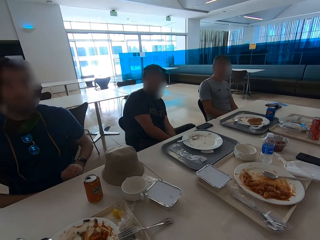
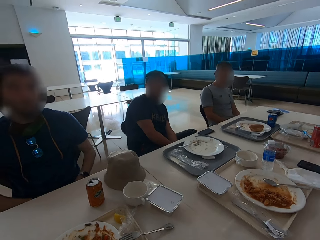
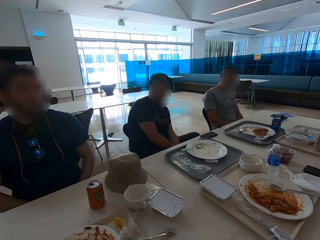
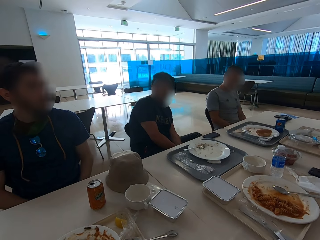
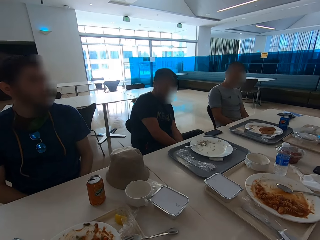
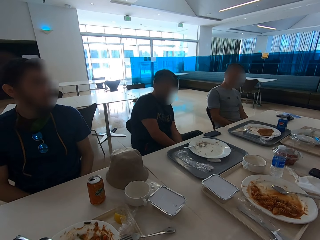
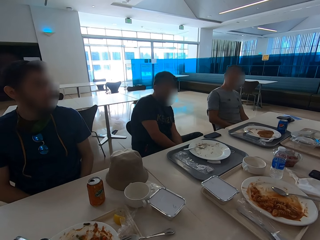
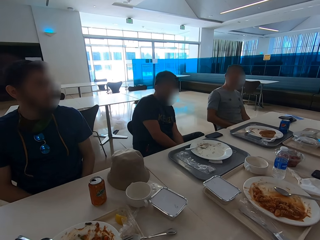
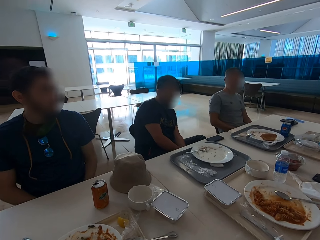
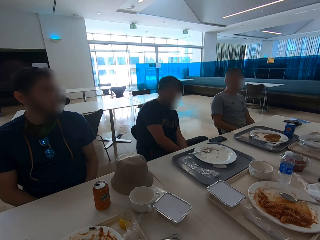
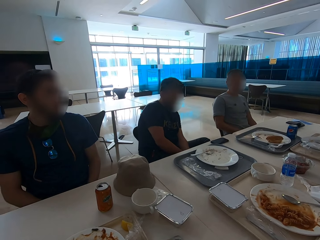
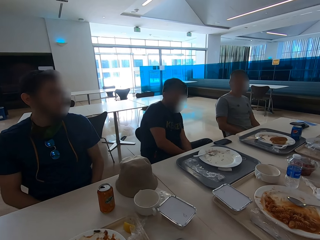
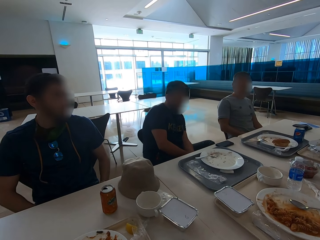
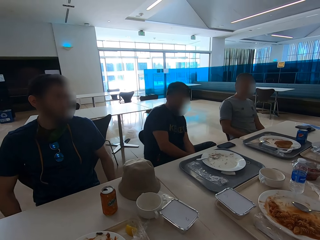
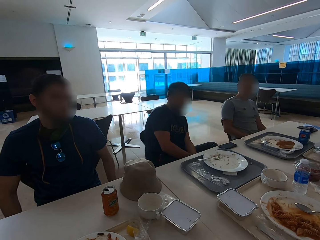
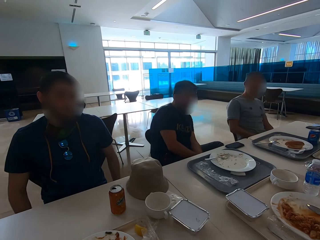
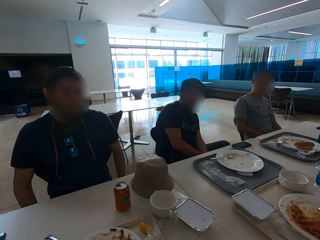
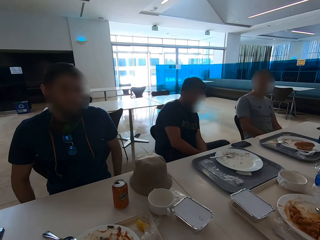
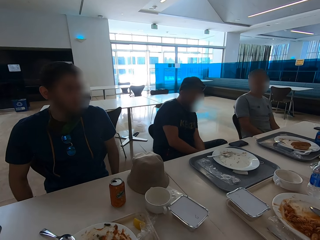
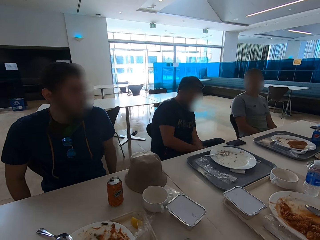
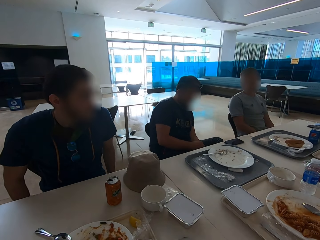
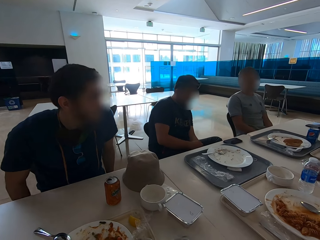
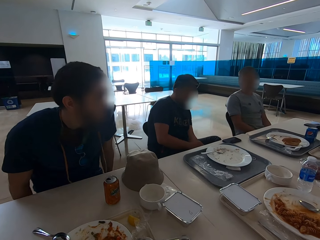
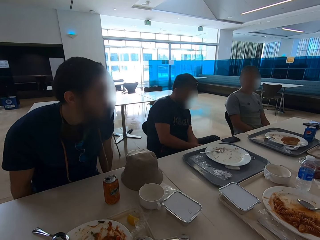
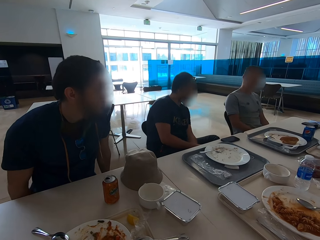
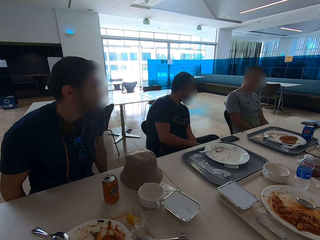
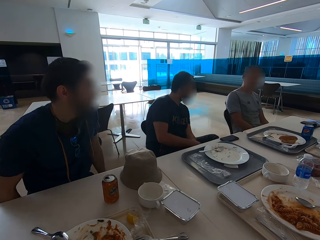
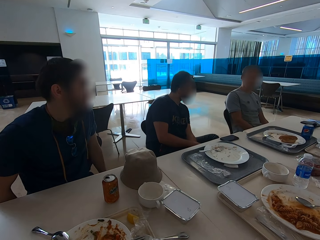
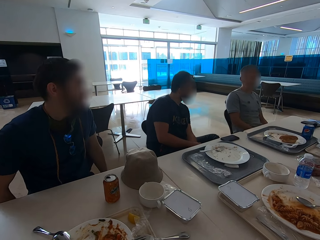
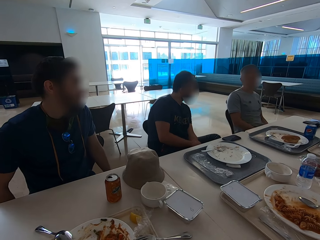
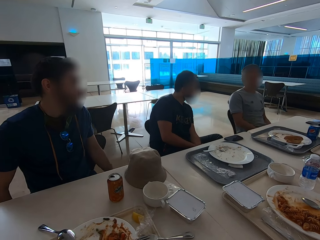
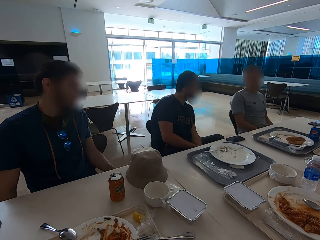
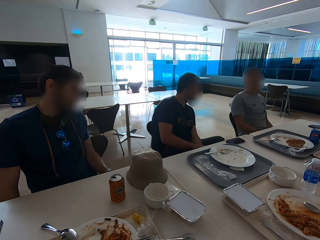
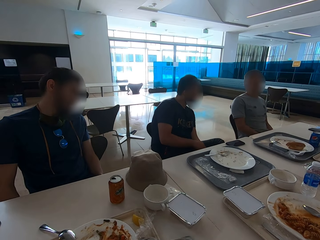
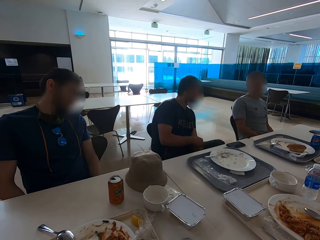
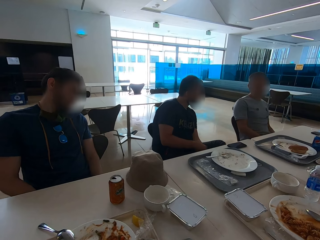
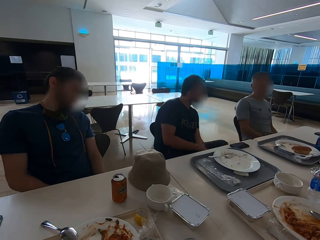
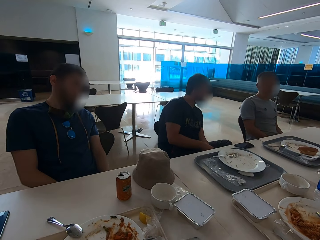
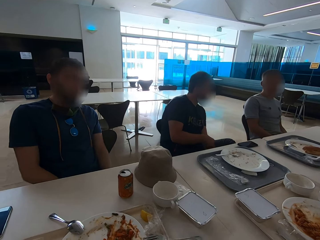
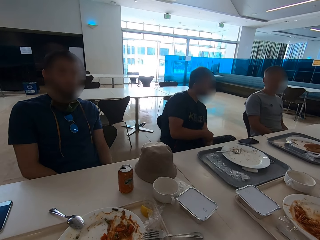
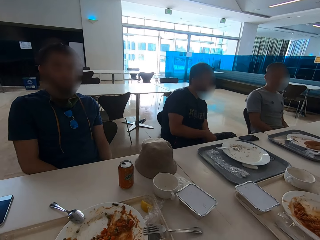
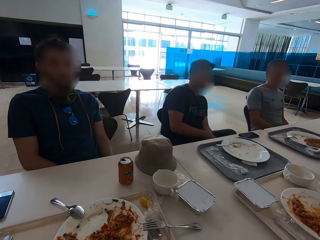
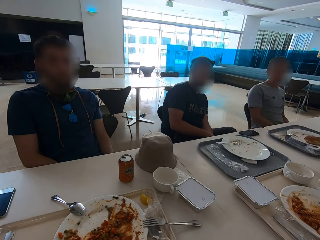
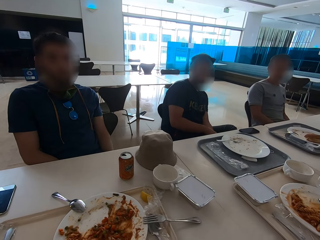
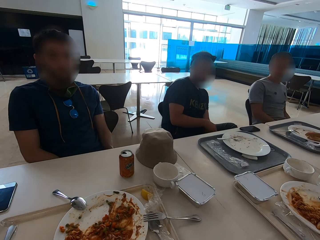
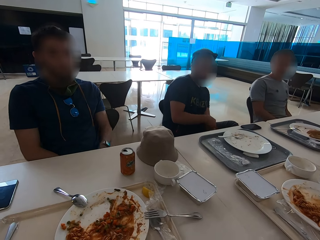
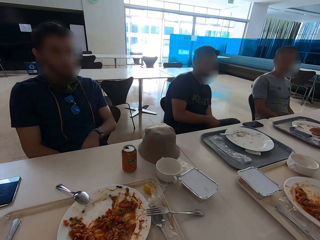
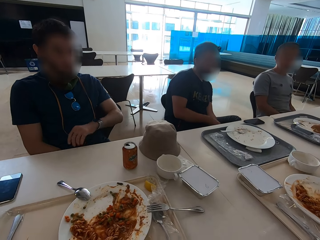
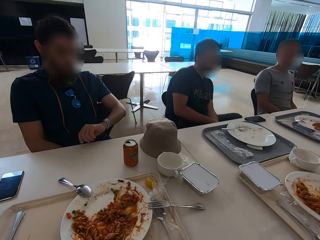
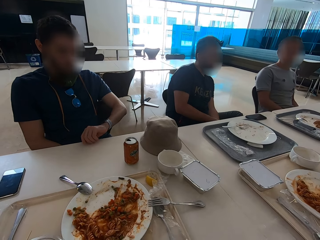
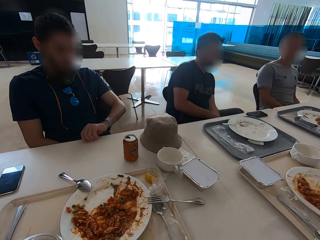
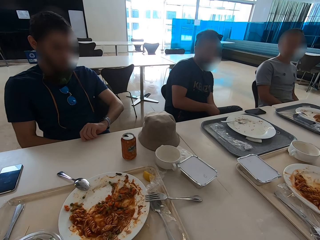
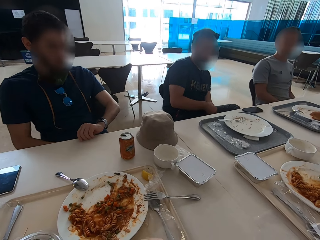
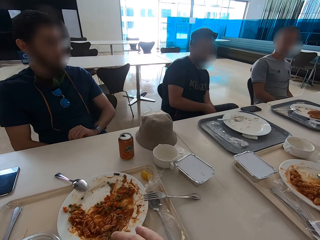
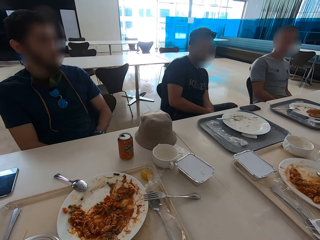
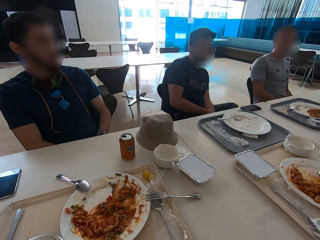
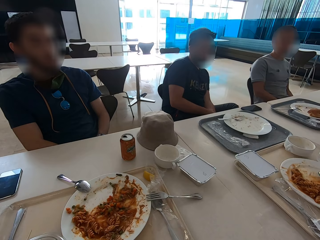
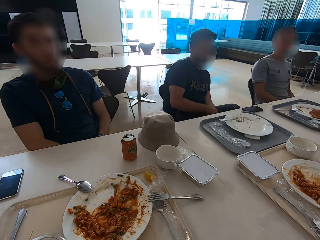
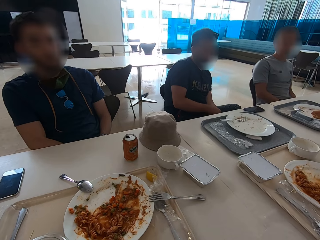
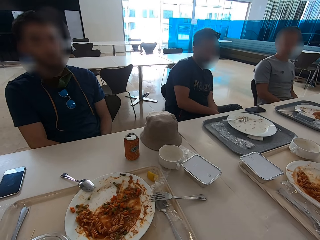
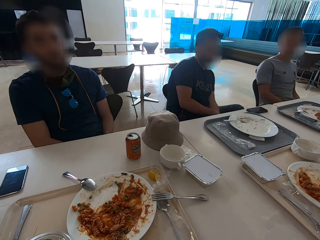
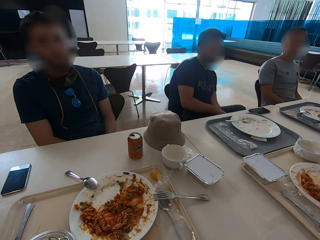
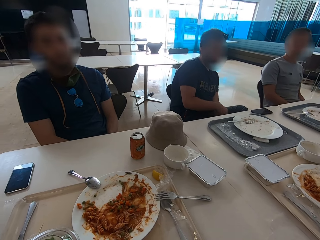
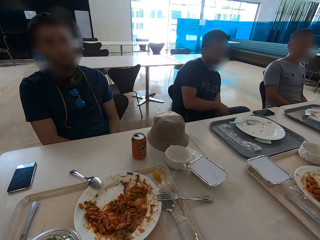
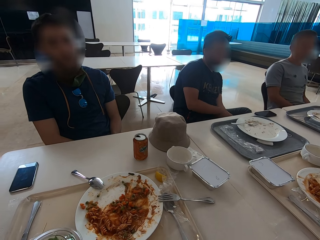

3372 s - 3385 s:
A person speaks to the camera wearer. A man scratches his left hand. Another man looks at his watch.

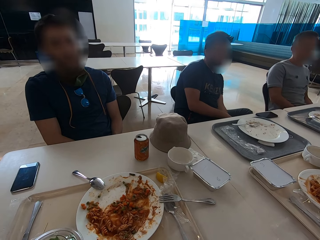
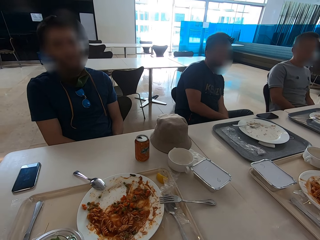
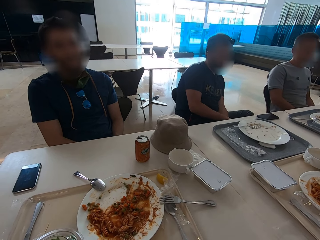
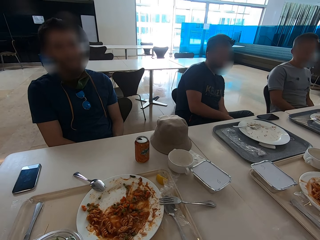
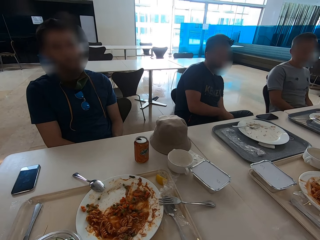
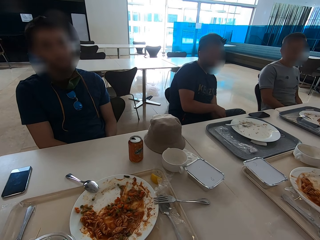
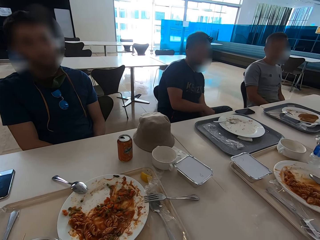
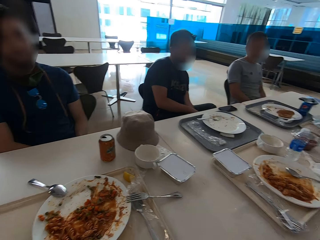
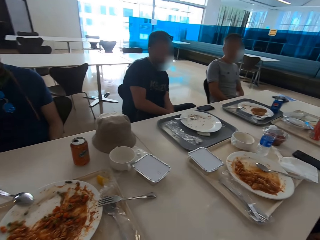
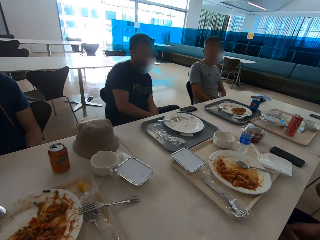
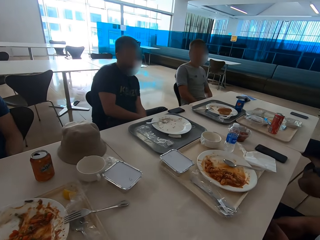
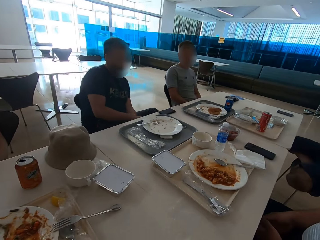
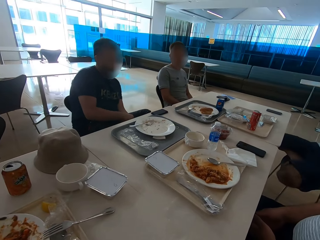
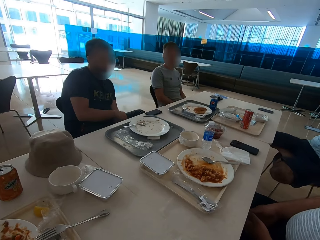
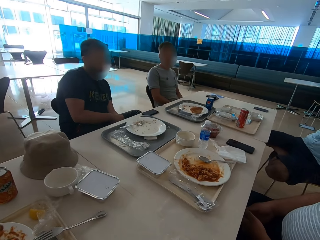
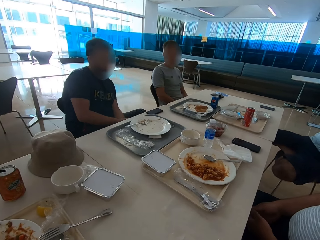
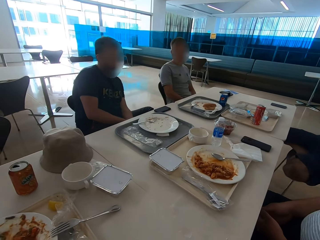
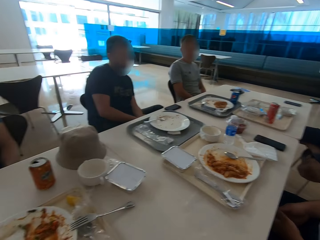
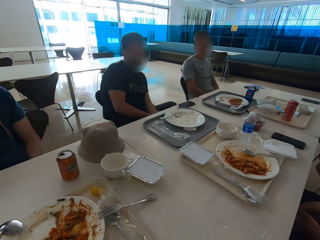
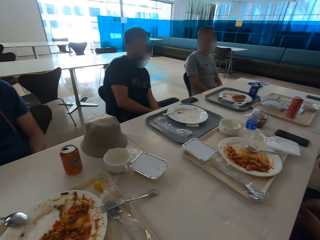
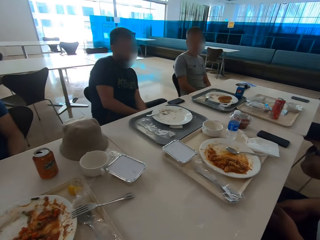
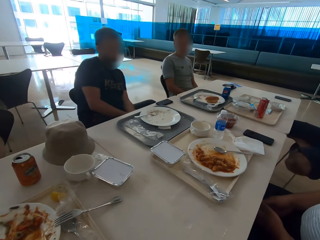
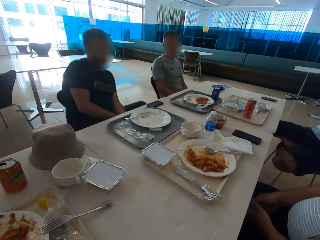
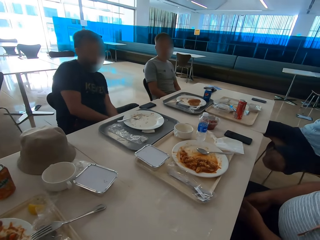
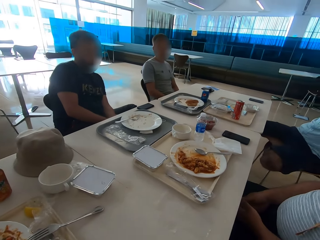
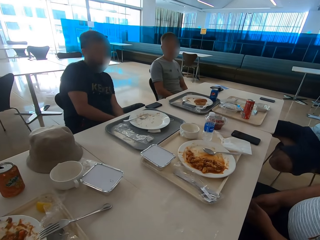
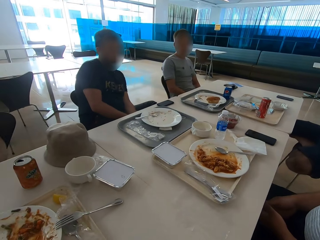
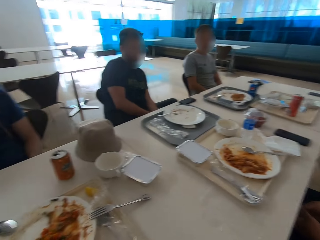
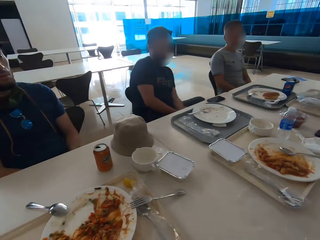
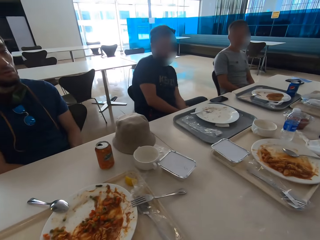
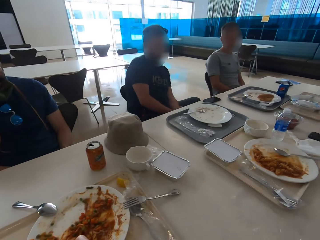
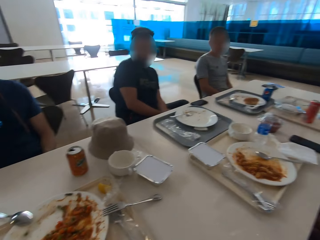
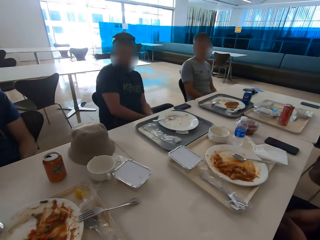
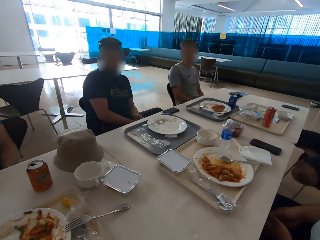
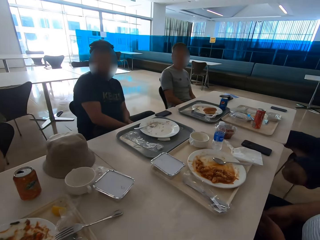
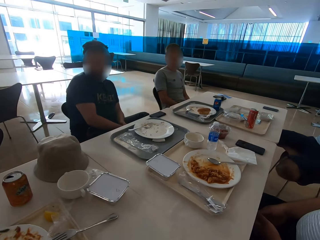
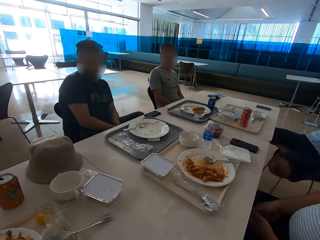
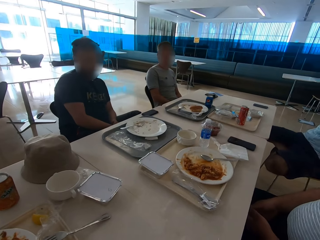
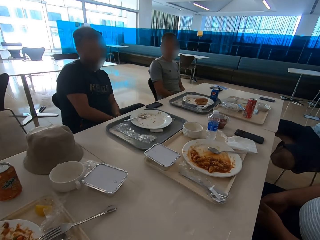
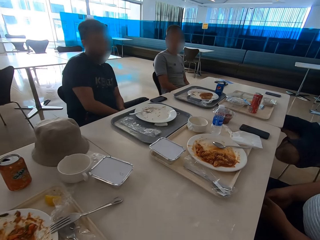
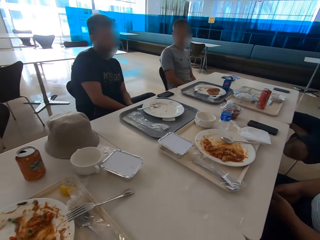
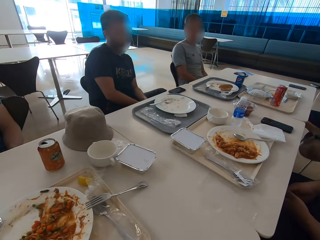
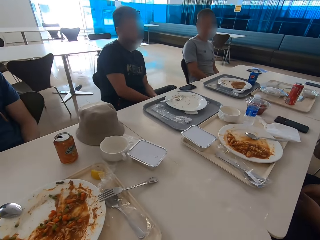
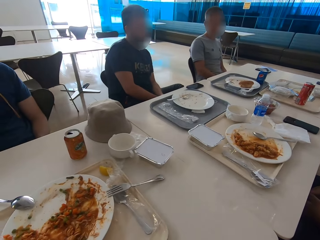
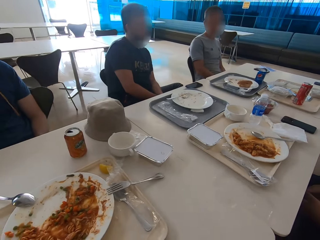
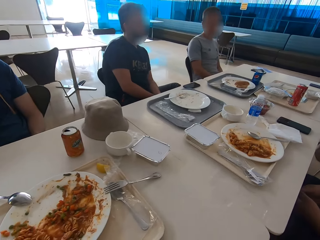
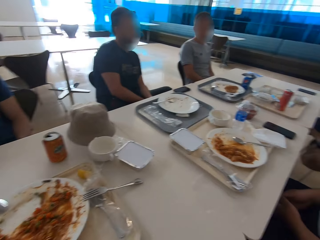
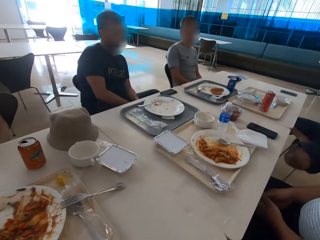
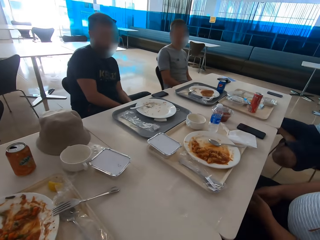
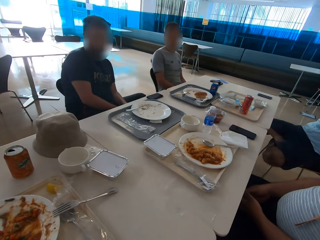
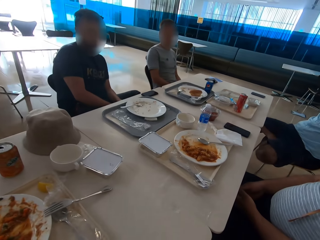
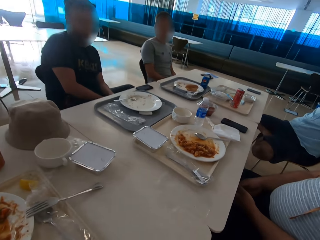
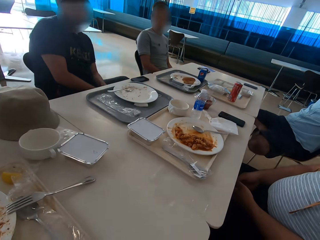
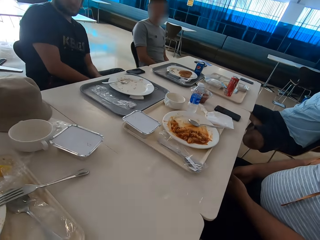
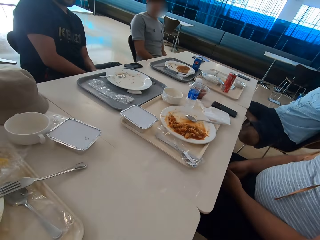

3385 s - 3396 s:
The camera wearer looks around the table.
